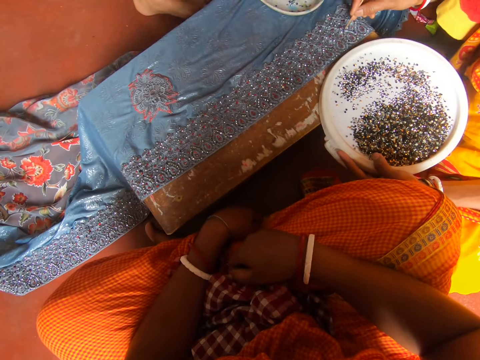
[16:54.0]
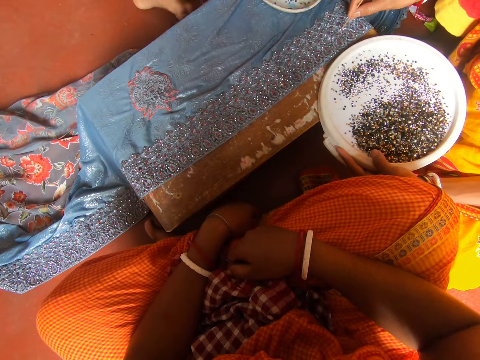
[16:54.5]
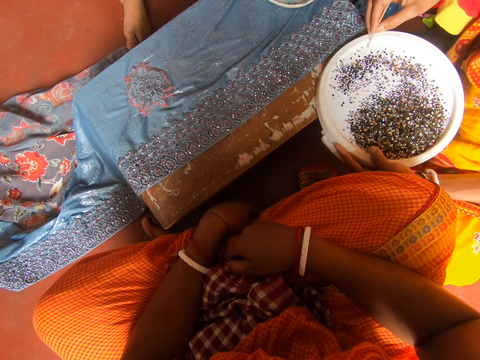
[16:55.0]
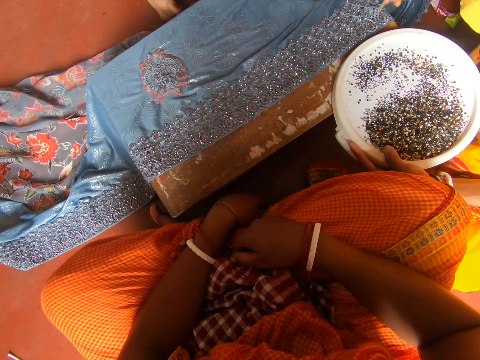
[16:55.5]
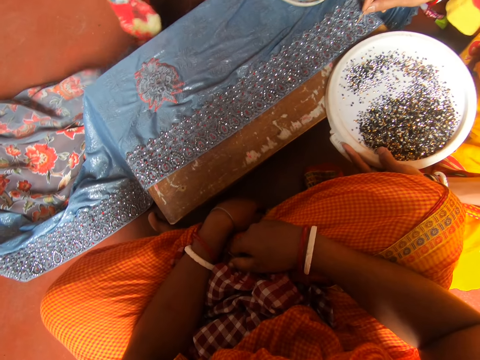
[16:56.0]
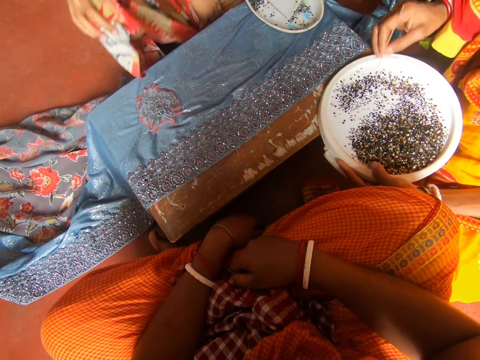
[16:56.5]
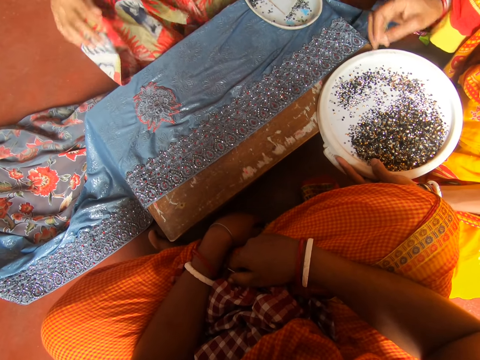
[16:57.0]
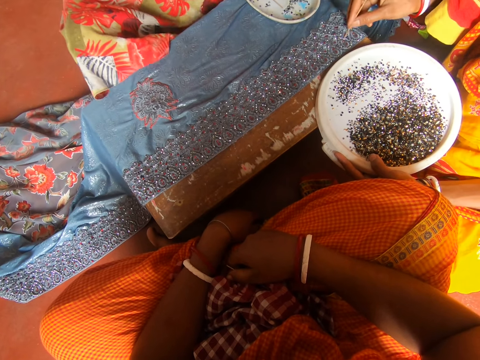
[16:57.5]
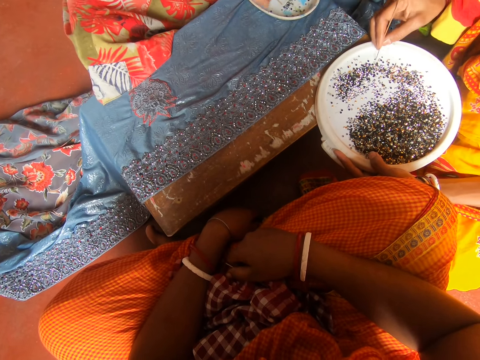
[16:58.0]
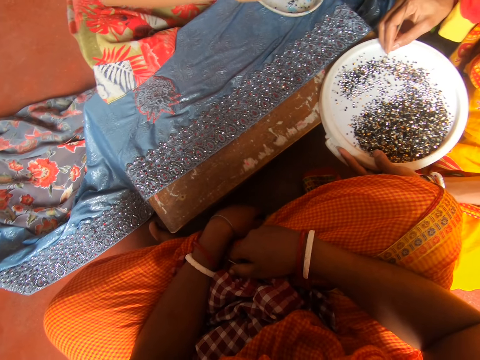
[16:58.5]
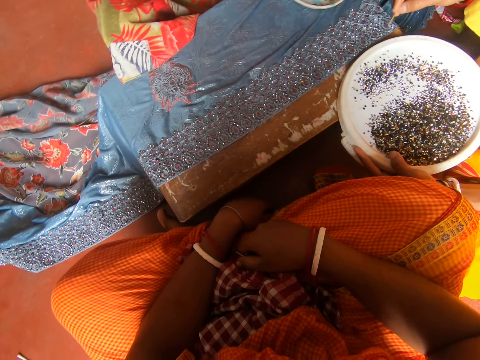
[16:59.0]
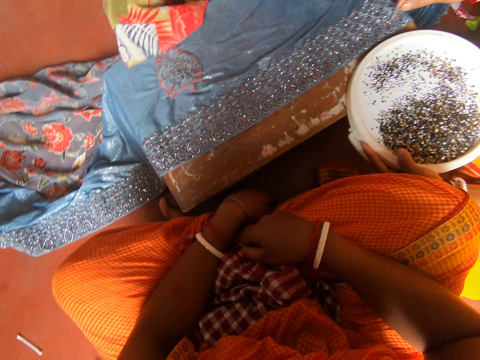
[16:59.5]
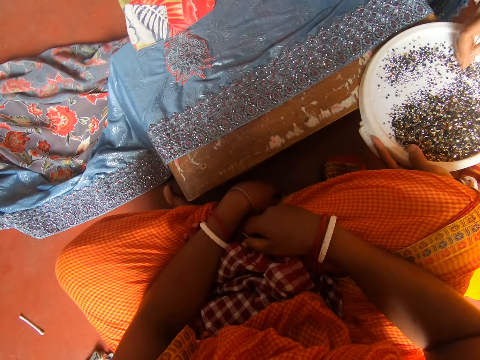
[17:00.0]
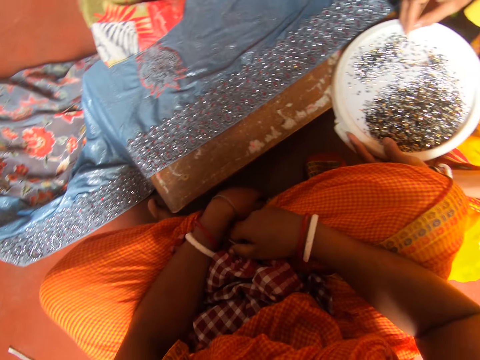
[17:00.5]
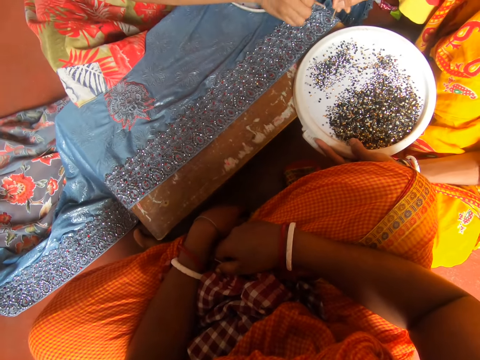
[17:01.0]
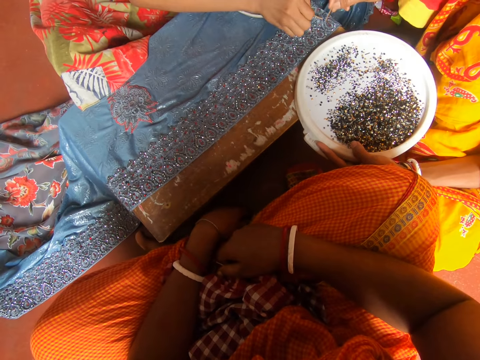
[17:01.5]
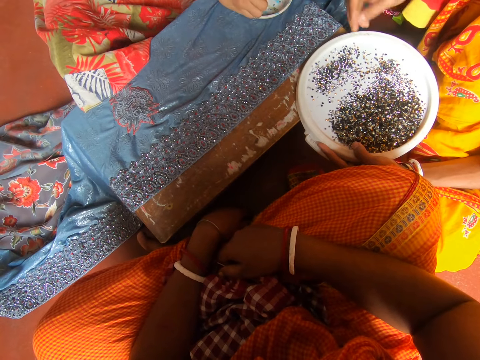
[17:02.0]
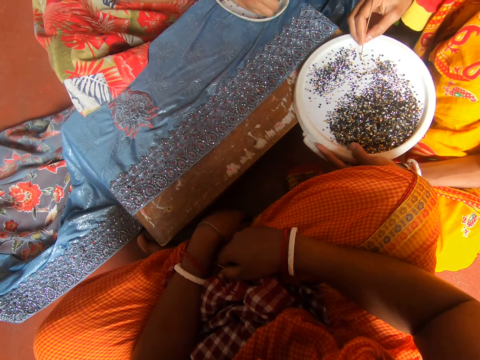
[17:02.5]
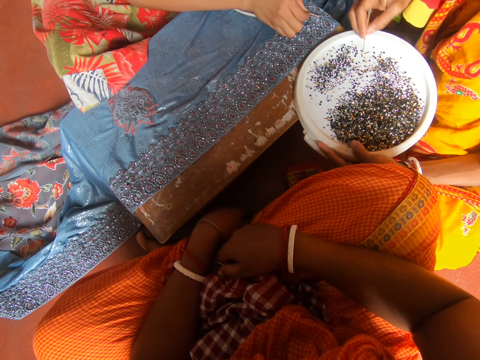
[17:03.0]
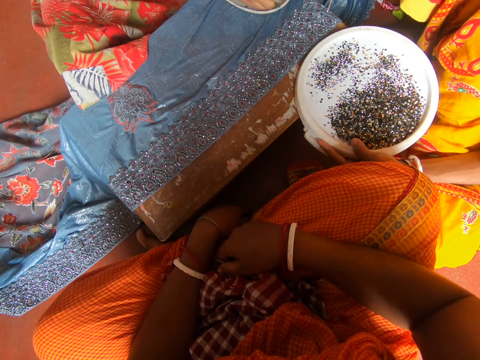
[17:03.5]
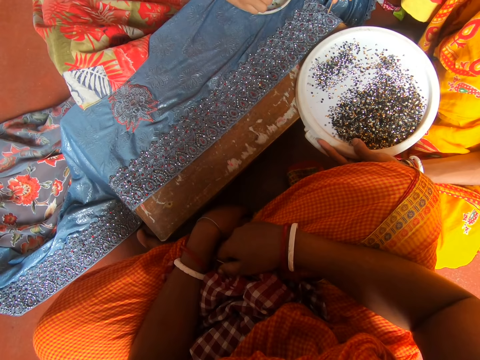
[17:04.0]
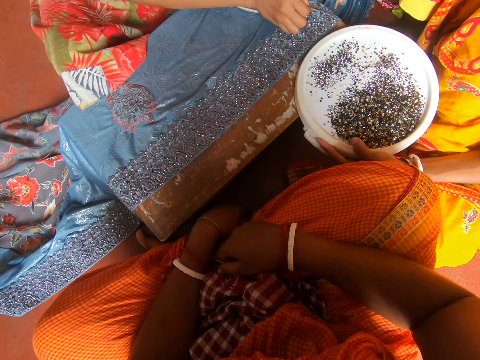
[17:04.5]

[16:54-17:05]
A woman picks up the bead with the needle. The woman places the bead on the saree with the needle. The woman picks up the bead with the needle. The woman places the bead on the saree with the needle. Another woman sits on the floor. The first woman picks up the bead with the needle and places the bead on the saree with the needle. The other woman leans forward. The first woman picks up the bead with the needle. The other woman picks up the needle. The first woman places the bead on the saree with the needle, scatters the beads with her hand, rubs the bead on the plate, and picks up the bead with the needle. The other woman places the bead on the saree with the needle. The first woman places the bead on the saree with the needle. The other woman picks up the bead with the needle. The first woman picks up the bead with the needle. The other woman places the bead on the saree with the needle. The first woman places the bead on the saree with the needle. The other woman picks up the bead with the needle and places the bead on the saree with the needle.

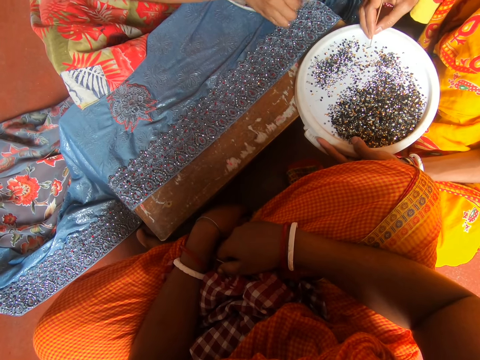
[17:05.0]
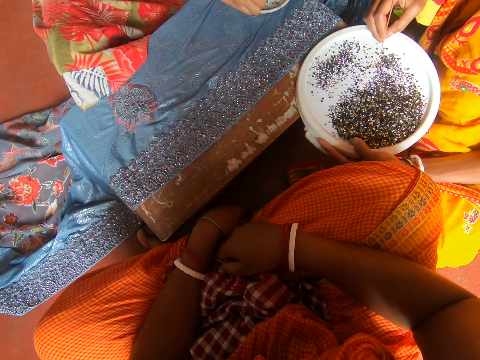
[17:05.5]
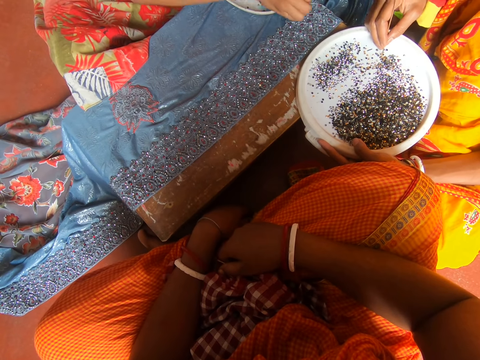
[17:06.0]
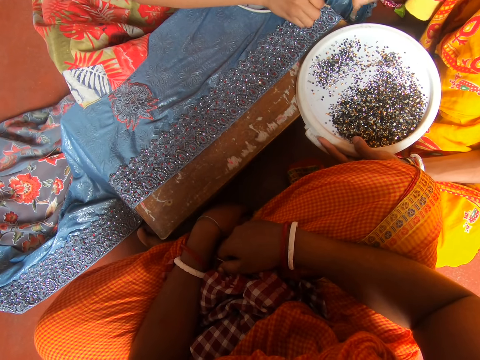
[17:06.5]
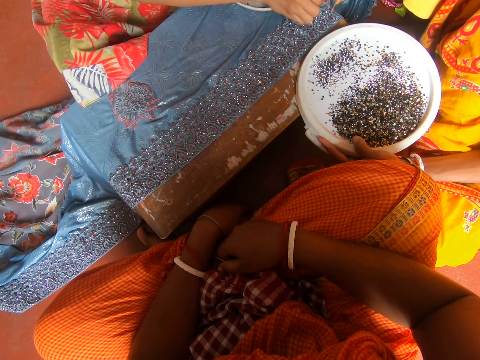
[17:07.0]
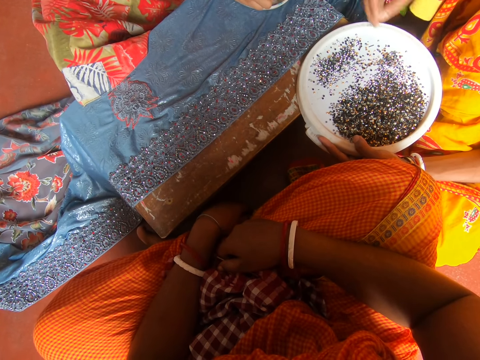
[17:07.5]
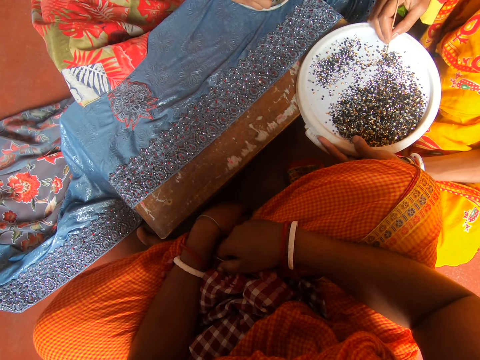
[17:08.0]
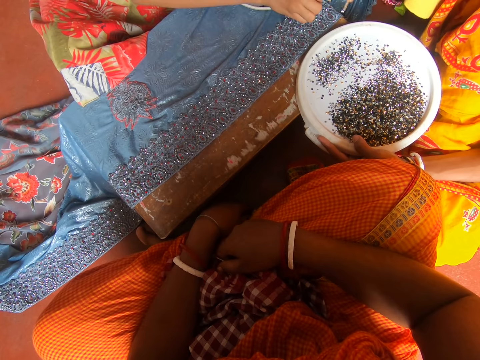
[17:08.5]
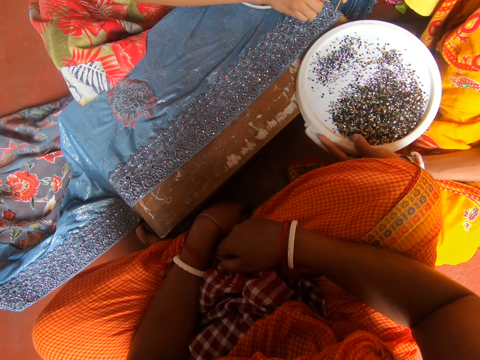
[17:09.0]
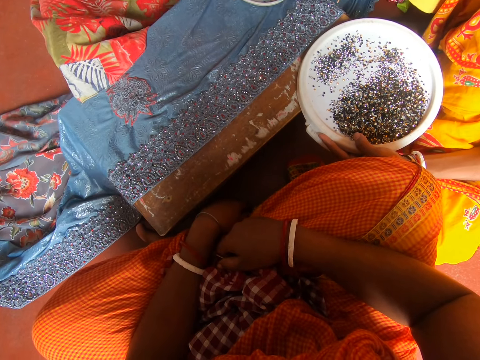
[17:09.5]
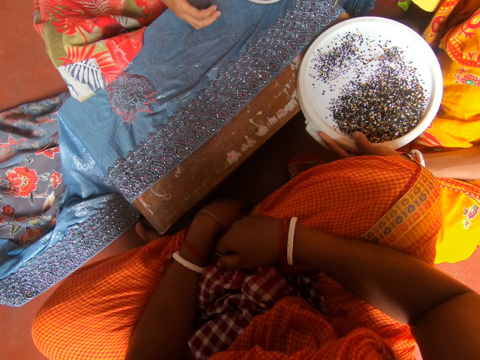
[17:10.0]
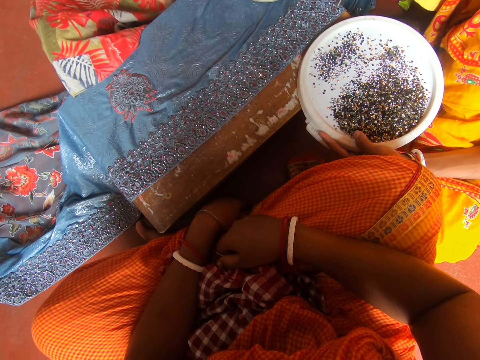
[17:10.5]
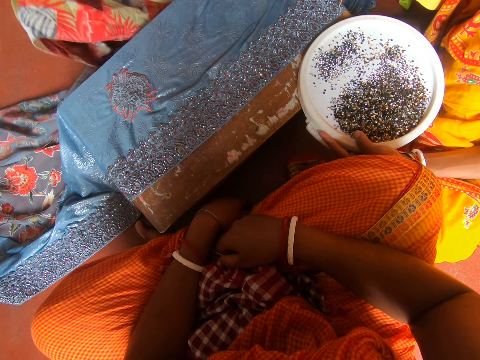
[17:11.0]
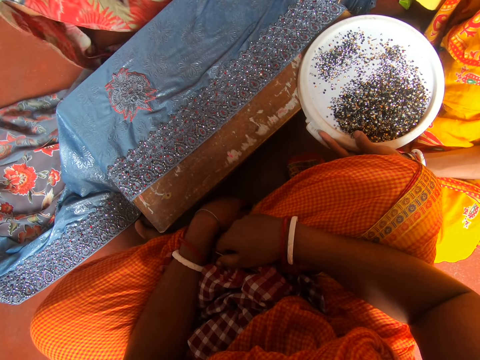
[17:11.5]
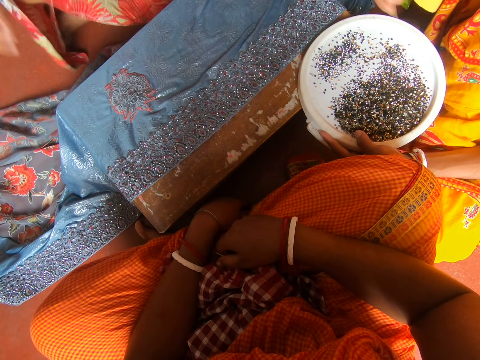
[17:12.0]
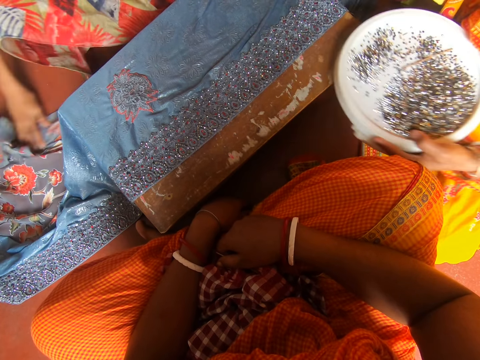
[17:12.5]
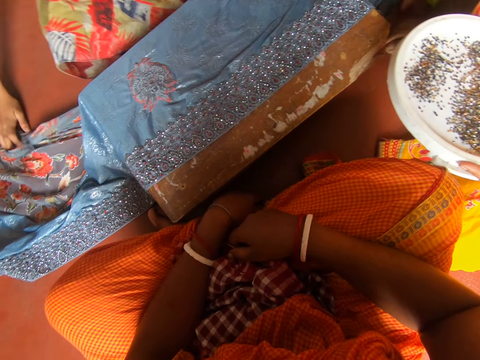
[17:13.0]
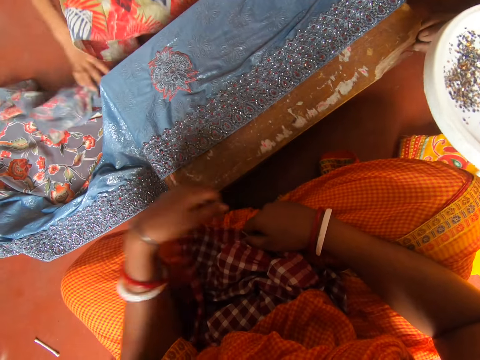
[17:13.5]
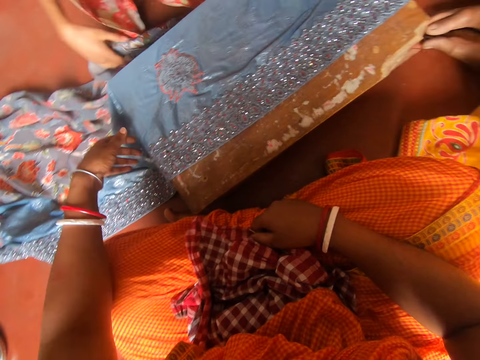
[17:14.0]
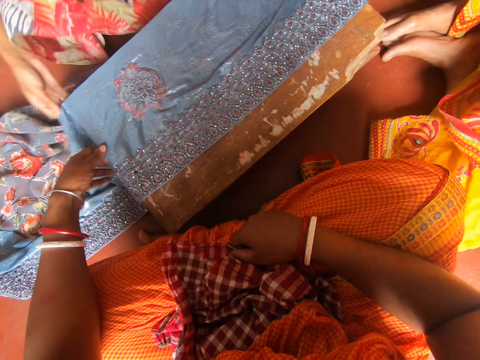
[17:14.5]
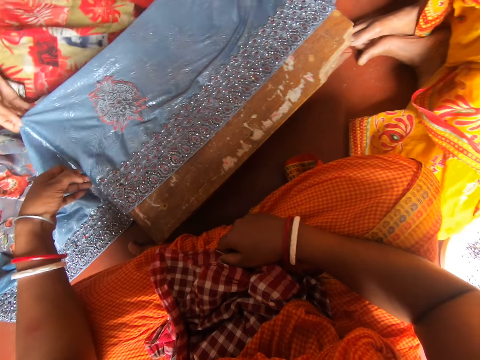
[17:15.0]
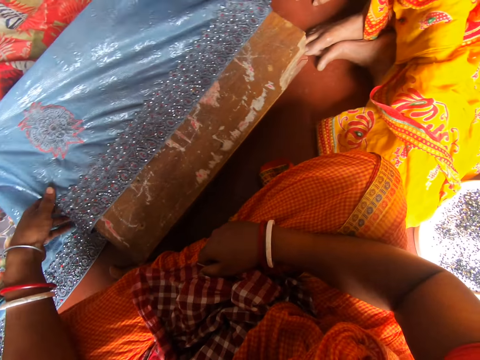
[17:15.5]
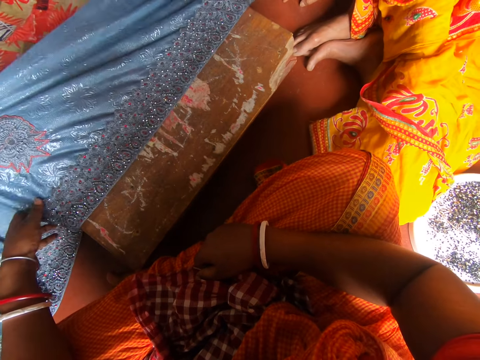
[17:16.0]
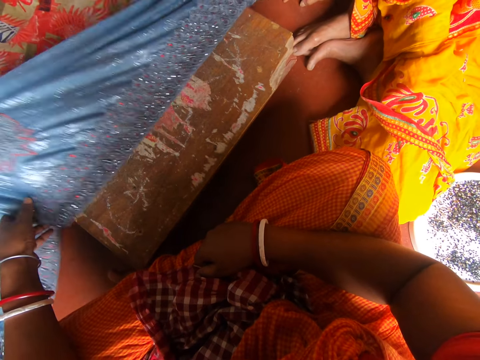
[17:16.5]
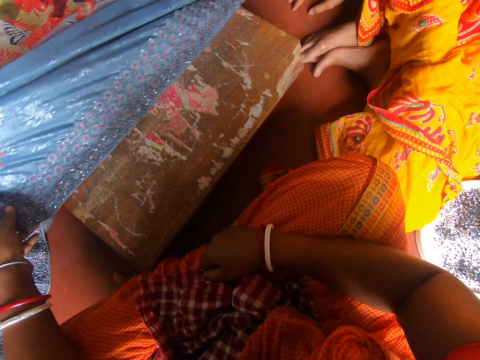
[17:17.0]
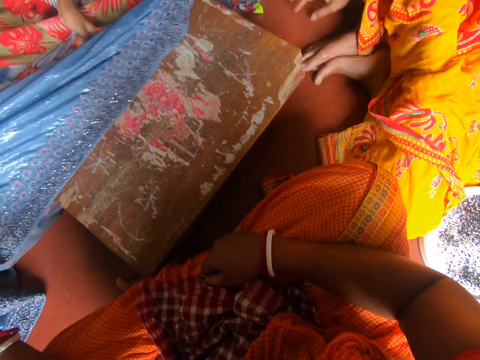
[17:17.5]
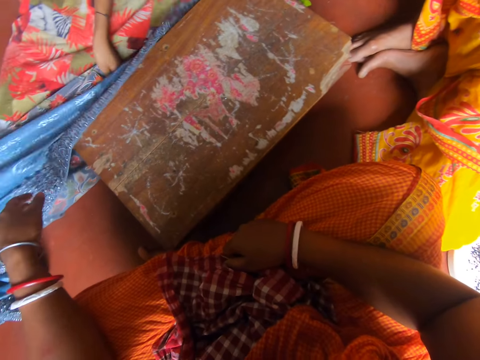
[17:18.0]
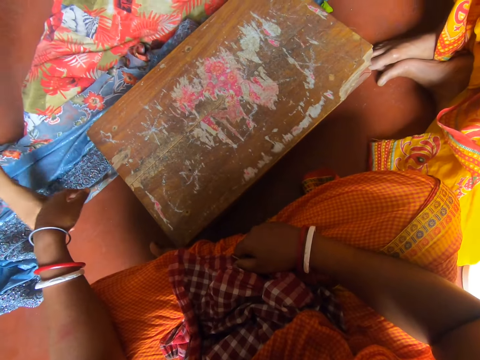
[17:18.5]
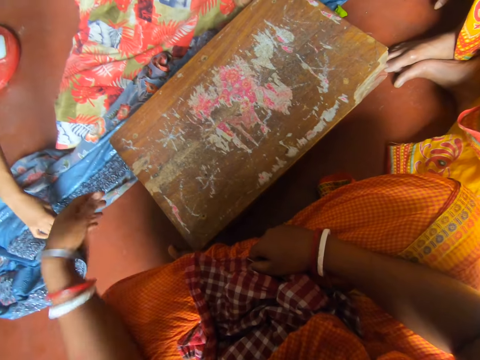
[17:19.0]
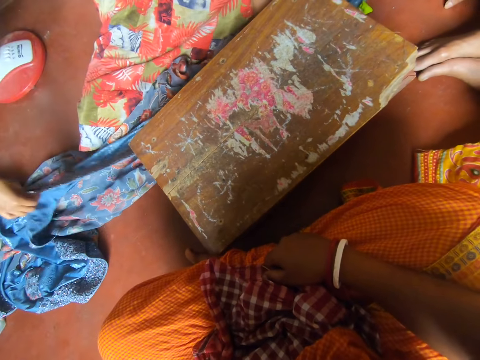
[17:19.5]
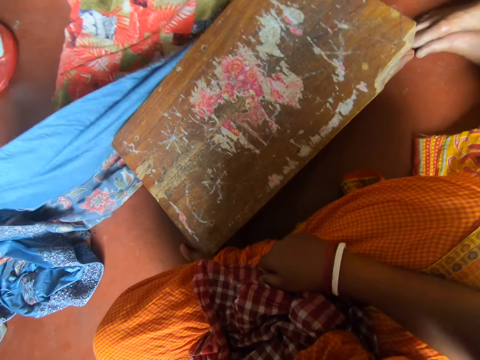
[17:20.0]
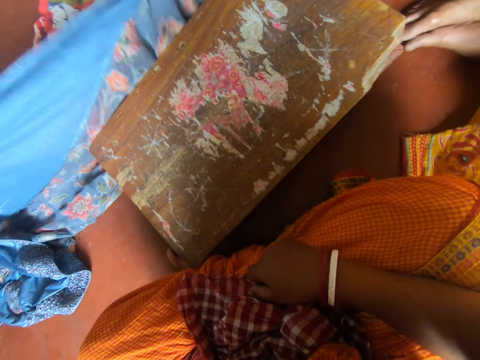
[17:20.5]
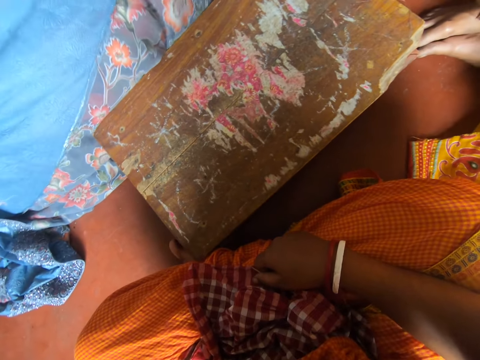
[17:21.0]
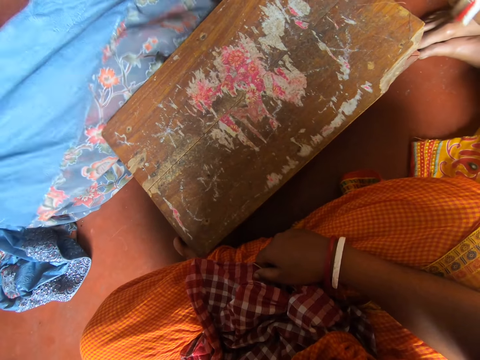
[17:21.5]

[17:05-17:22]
A woman picks up the bead with the needle and places the bead on the saree with the needle. Another woman picks up the bead with the needle and places the bead on the saree with the needle. The first woman picks up the bead with the needle. The other woman picks up the bead with the needle. The other woman and the first woman place the bead on the saree with the needle. The other woman places the bead on the saree with the needle. The first woman adjusts her position. The other woman throws the needle on the beads. The first woman pulls on the saree with her hand. The other woman picks up the plate with bead and talks to the camera wearer. The camera wearer pulls the cloth. They hold the saree with the first woman. The other woman talks to the camera wearer. The first woman pulls on the saree with her hands, places the saree on the floor, and pulls the cloth on the floor. The other woman talks to the camera wearer. The first woman picks up a part of the saree with her hands. The other woman talks to the camera wearer.
